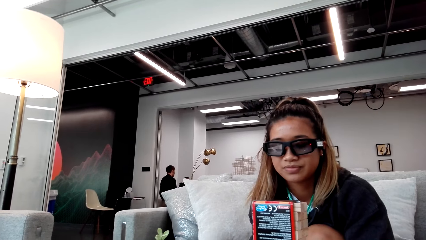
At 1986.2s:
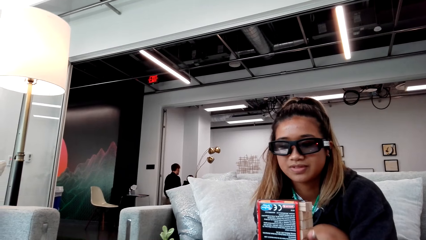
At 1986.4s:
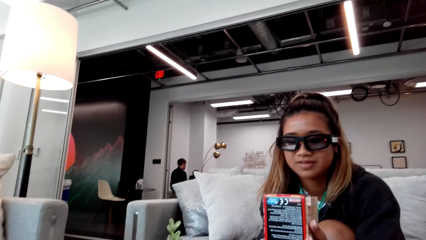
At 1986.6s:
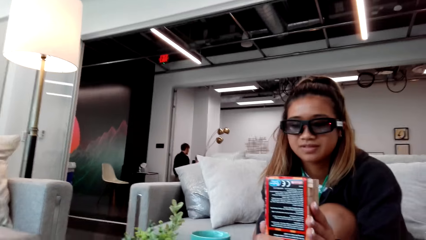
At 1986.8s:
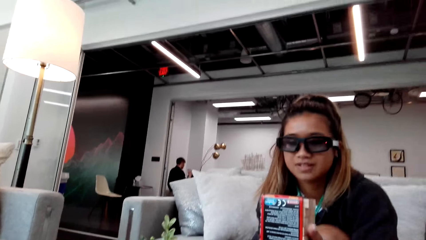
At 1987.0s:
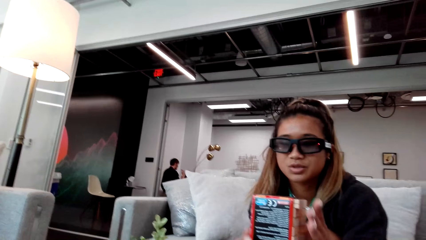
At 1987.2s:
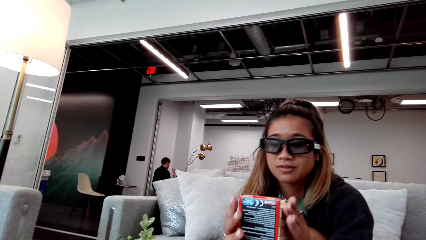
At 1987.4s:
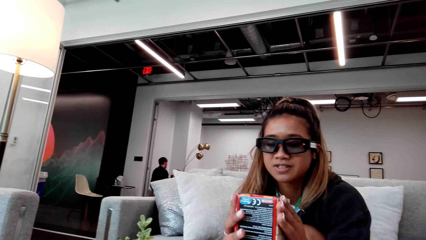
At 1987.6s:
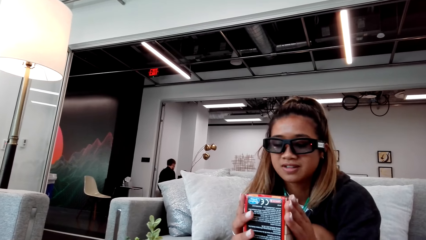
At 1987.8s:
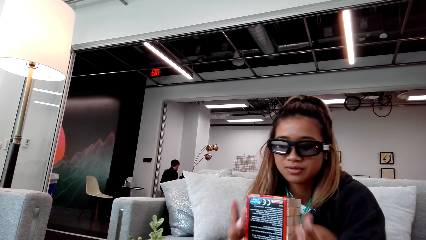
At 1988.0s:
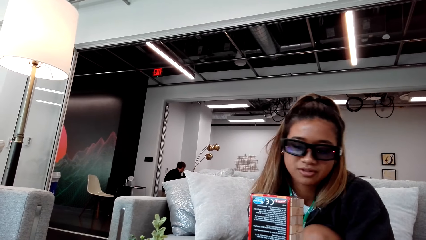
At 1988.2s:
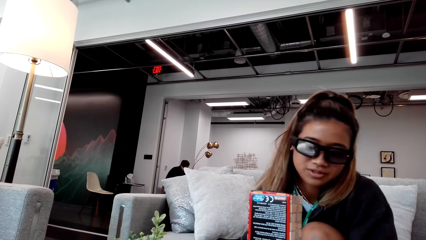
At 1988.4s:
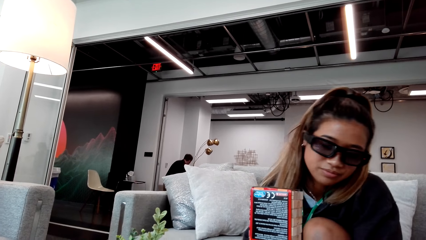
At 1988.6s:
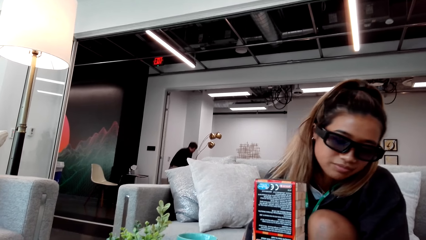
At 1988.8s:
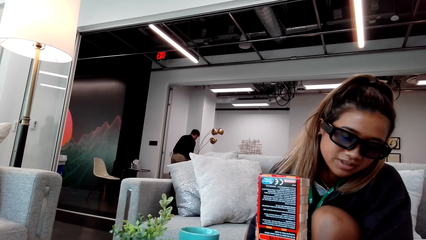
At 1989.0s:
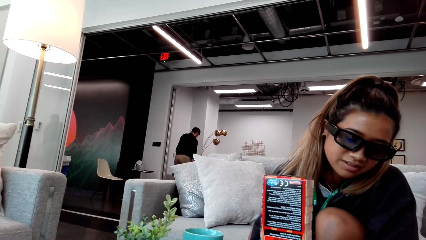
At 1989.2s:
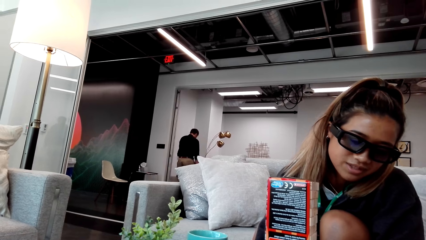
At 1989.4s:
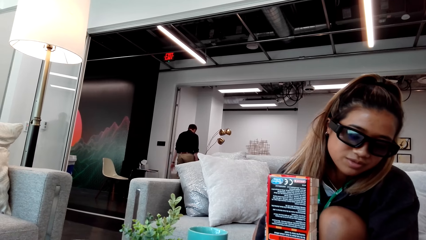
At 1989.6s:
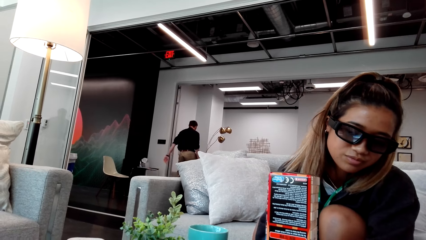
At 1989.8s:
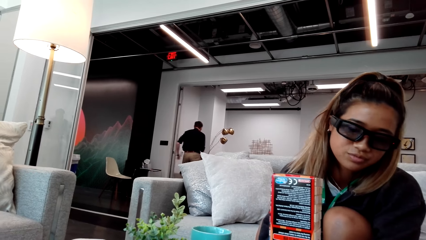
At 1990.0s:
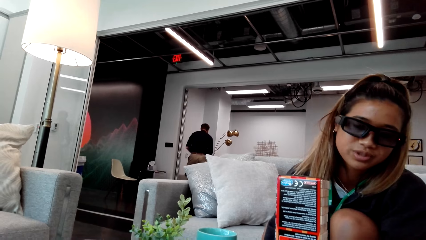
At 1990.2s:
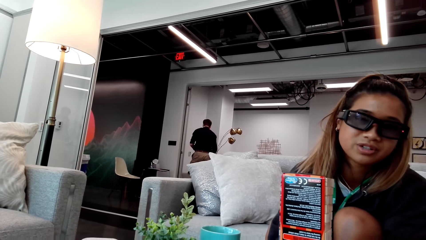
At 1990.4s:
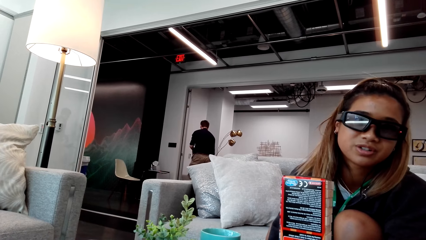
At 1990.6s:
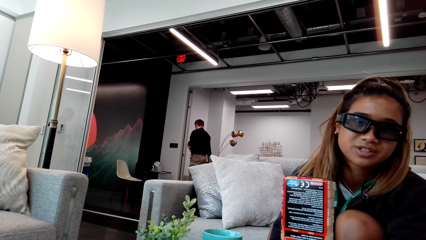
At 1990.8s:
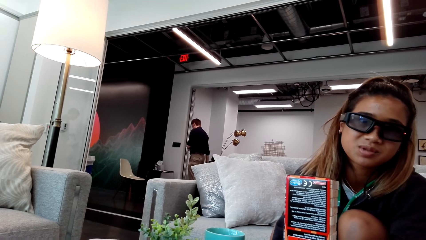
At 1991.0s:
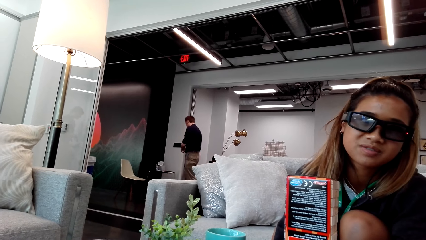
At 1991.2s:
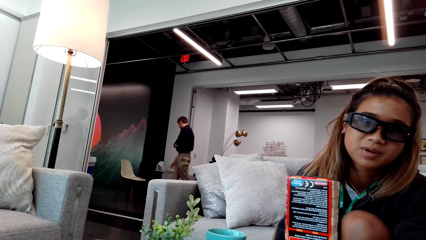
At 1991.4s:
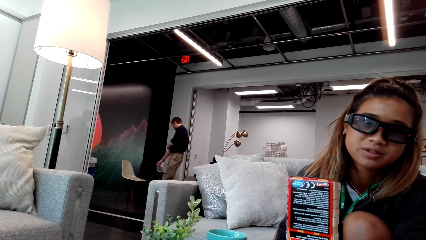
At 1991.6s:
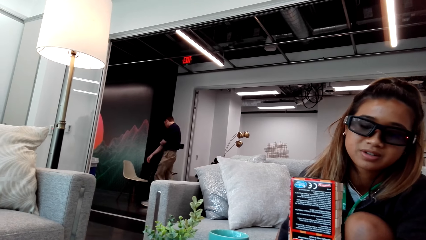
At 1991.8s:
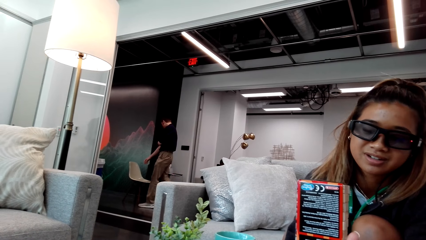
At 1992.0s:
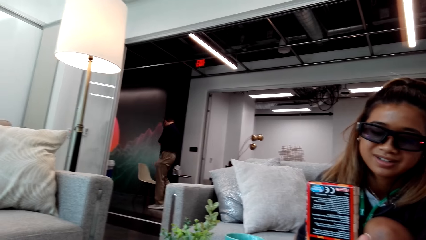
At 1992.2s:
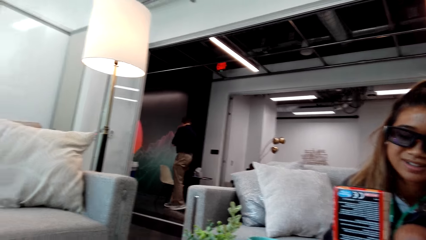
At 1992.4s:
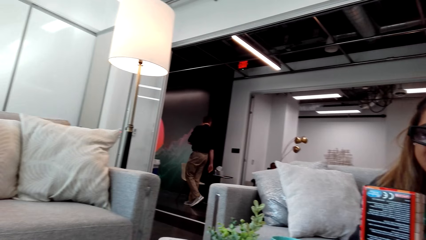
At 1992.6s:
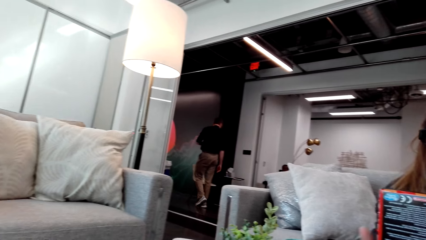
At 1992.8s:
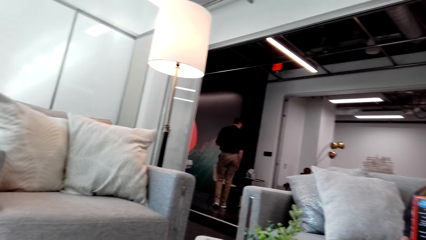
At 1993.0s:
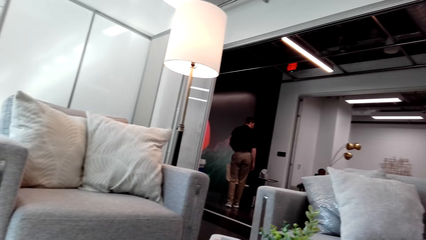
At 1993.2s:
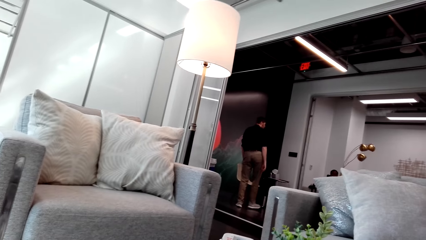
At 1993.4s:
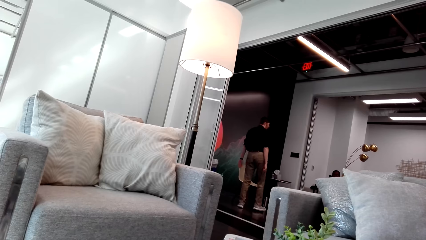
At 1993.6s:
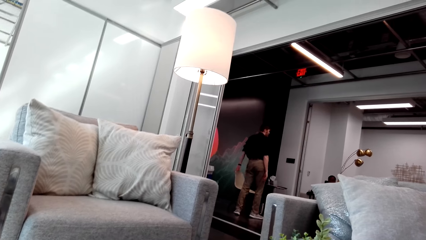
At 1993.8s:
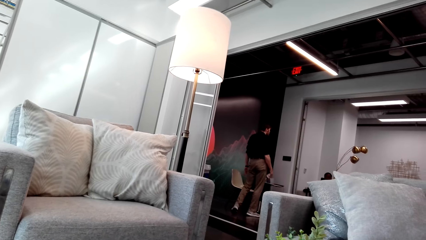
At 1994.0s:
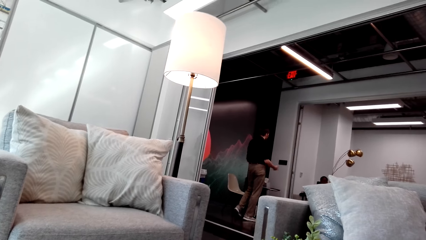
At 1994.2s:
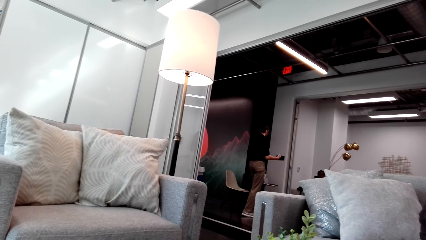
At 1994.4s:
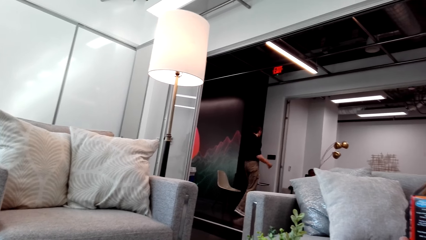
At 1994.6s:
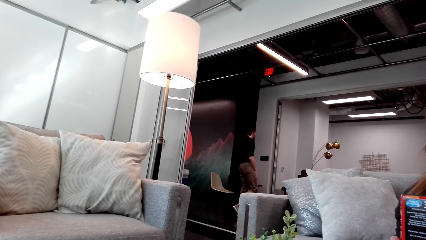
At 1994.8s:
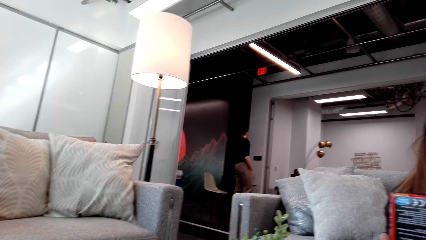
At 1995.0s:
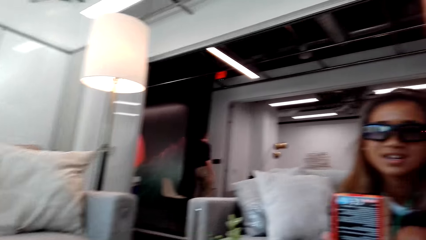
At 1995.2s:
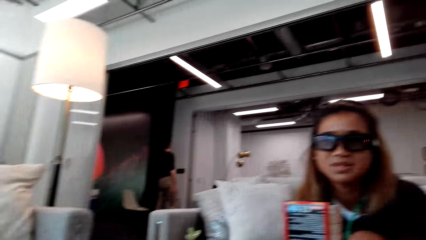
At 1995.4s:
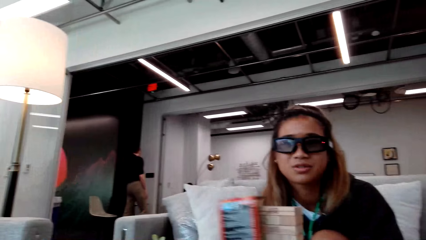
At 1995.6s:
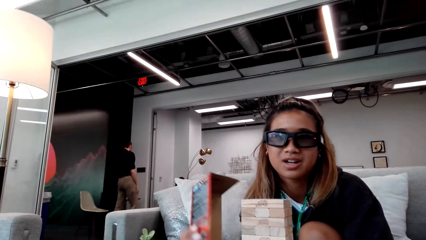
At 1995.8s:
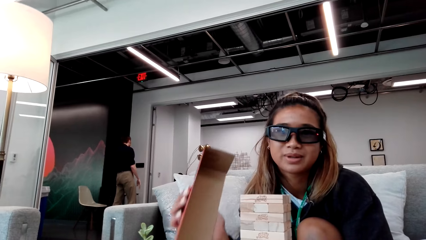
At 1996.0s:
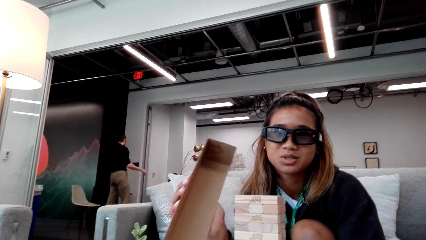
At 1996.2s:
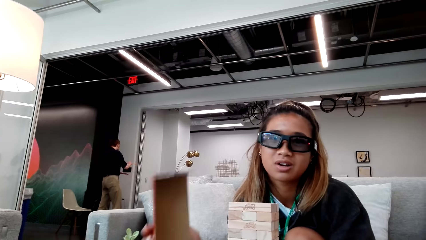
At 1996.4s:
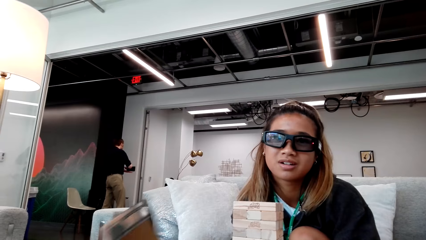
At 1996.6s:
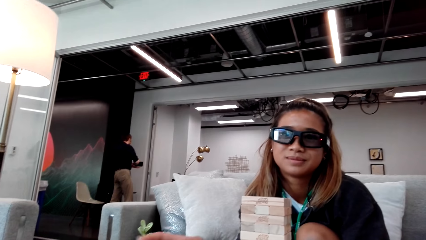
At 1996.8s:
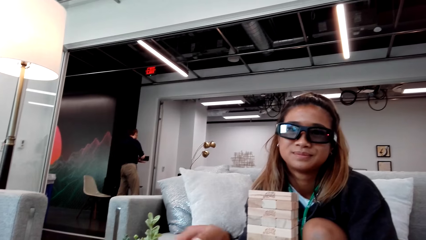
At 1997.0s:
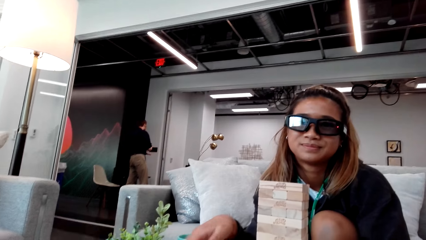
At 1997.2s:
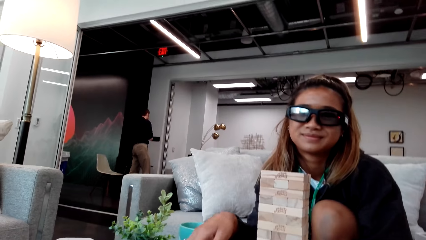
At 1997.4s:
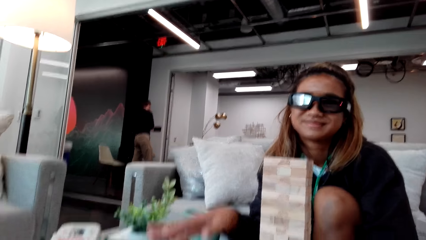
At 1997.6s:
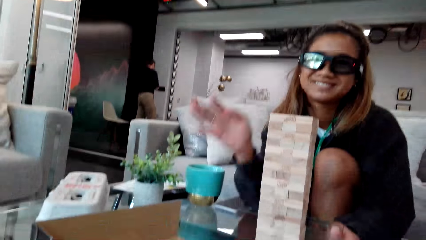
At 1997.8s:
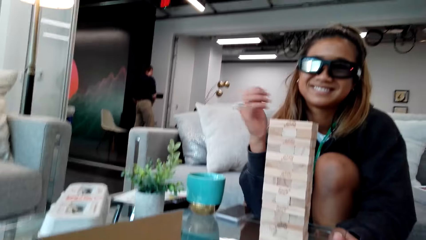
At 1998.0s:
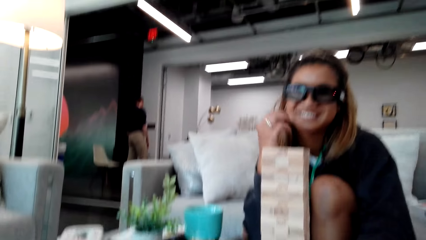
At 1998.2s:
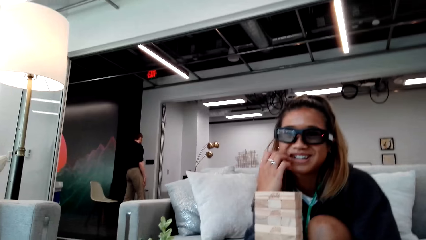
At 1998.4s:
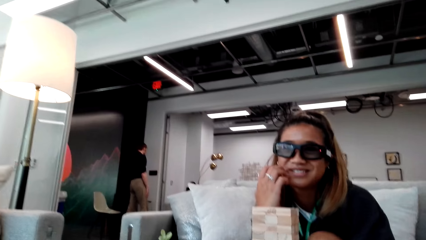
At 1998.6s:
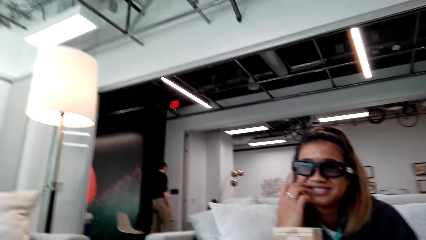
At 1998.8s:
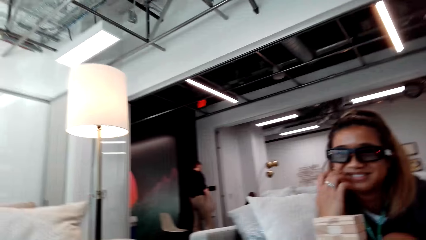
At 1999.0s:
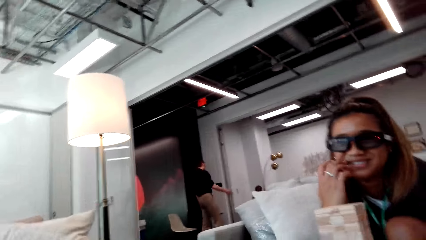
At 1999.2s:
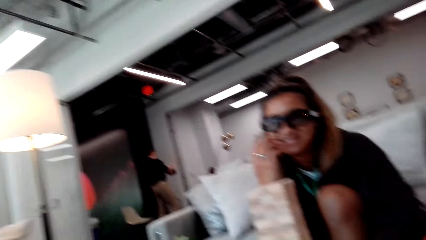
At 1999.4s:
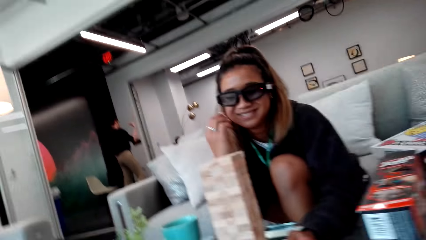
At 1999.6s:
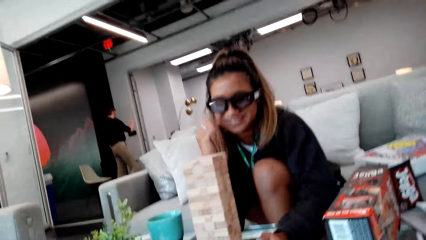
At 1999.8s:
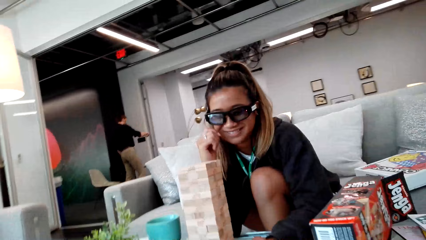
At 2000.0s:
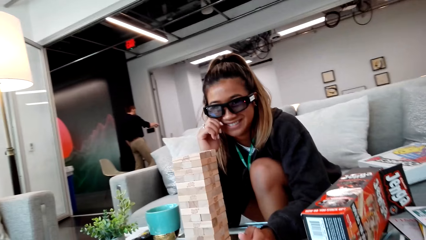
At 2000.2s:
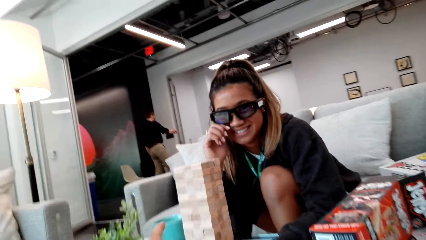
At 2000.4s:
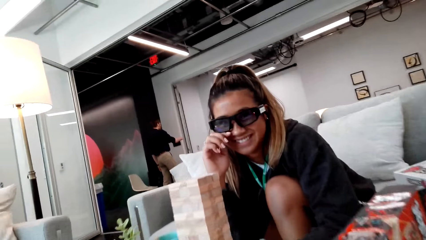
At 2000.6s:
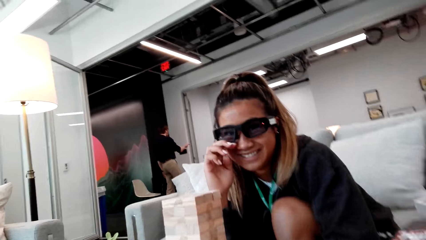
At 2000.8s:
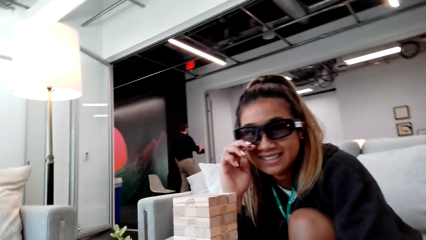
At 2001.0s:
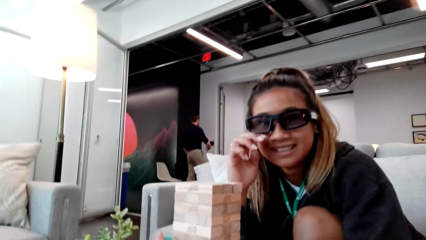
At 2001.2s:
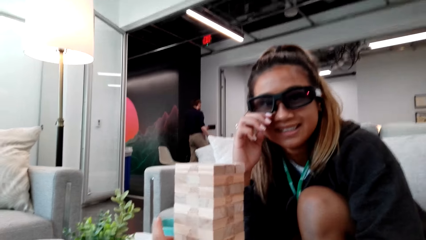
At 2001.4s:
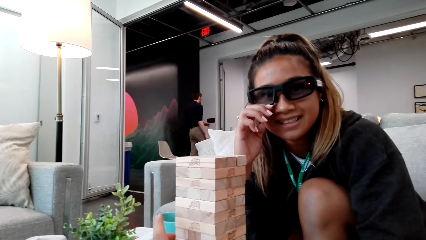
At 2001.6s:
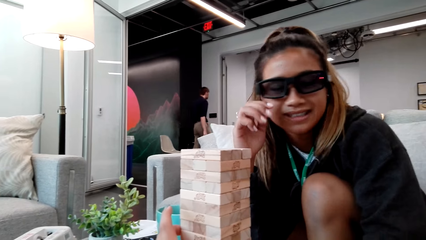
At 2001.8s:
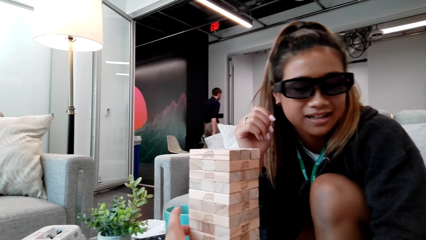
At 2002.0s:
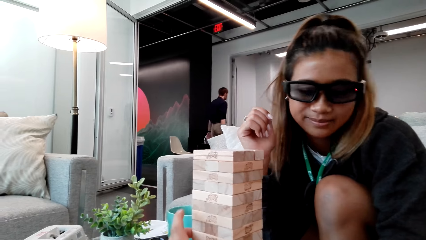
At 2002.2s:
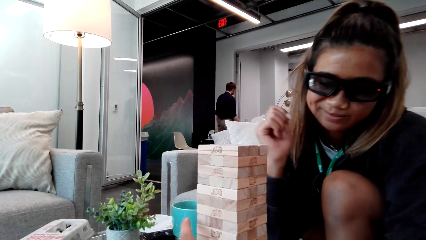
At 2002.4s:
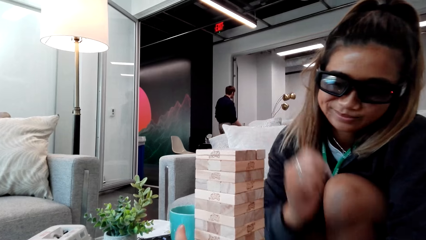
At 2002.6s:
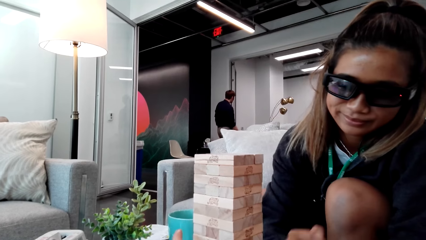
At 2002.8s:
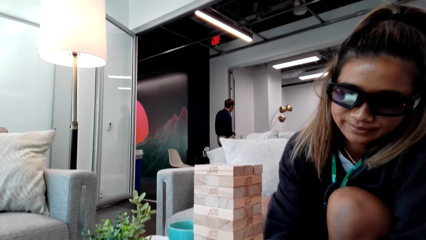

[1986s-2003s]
A person stands up. The person walks in the room. The person touches the wall.
